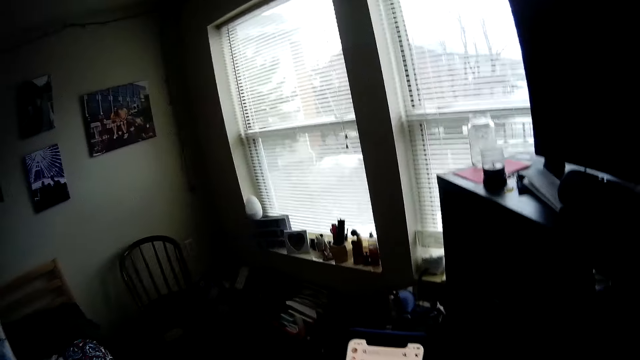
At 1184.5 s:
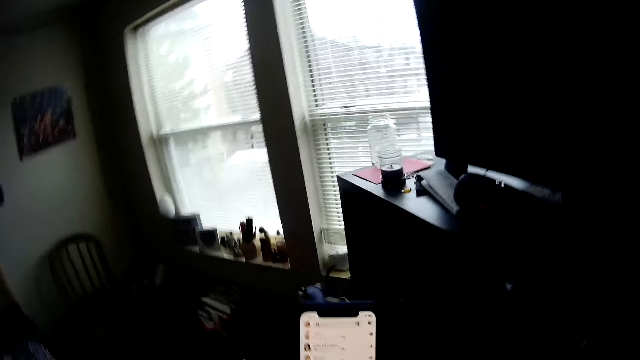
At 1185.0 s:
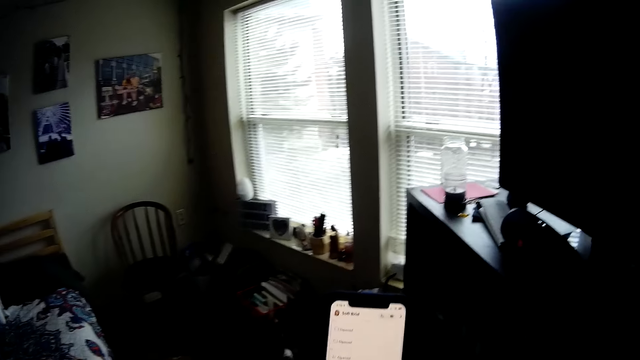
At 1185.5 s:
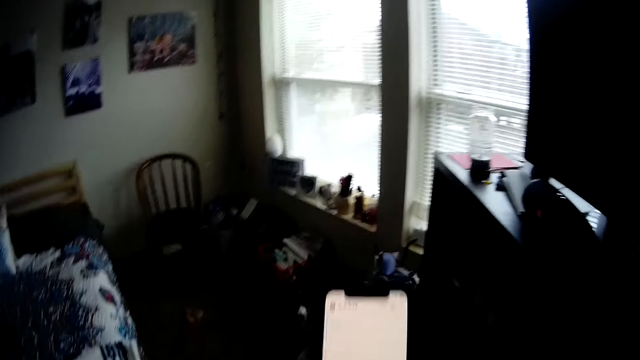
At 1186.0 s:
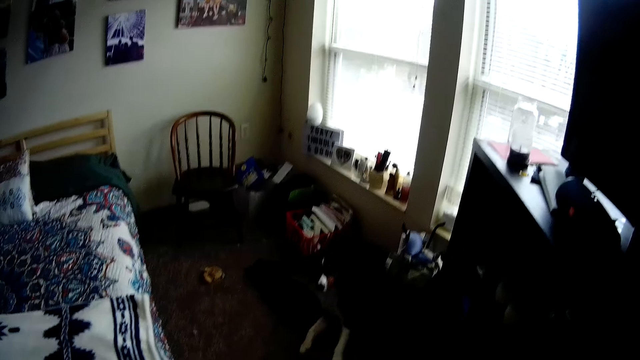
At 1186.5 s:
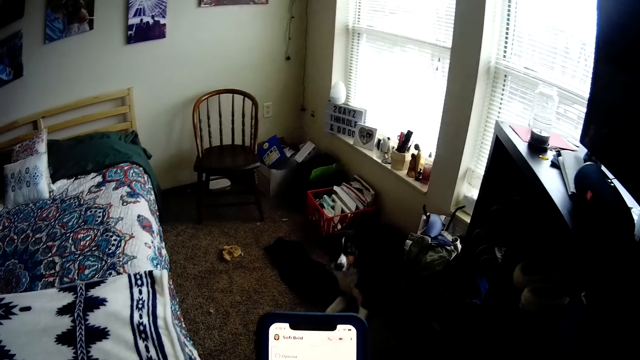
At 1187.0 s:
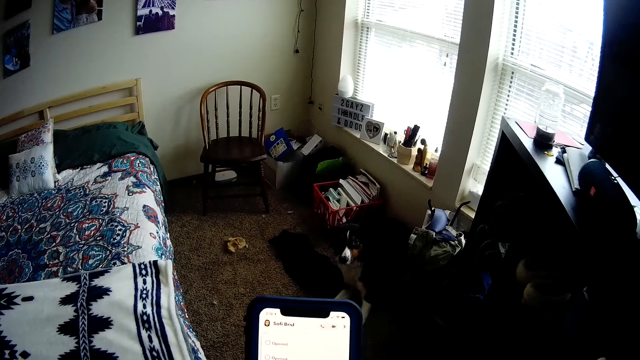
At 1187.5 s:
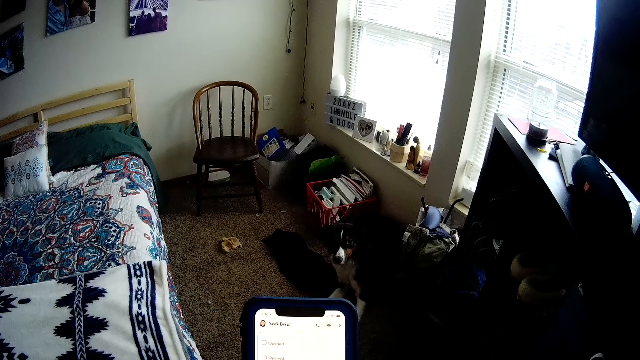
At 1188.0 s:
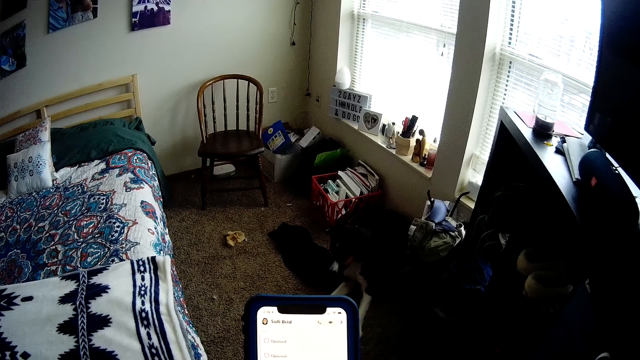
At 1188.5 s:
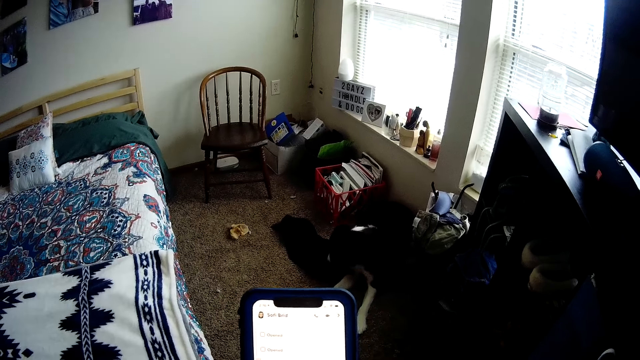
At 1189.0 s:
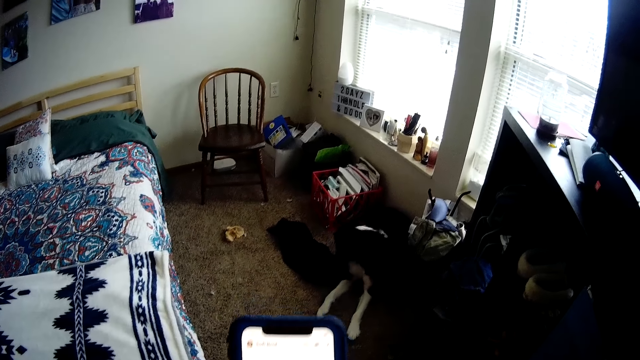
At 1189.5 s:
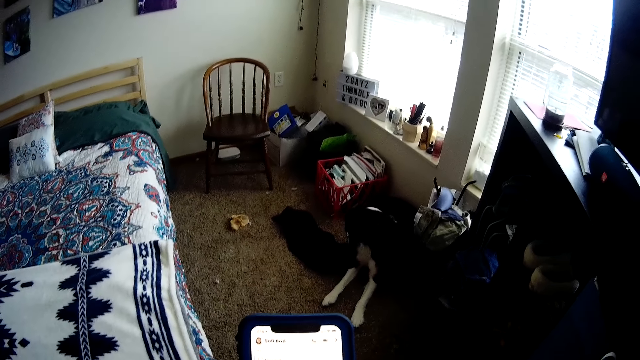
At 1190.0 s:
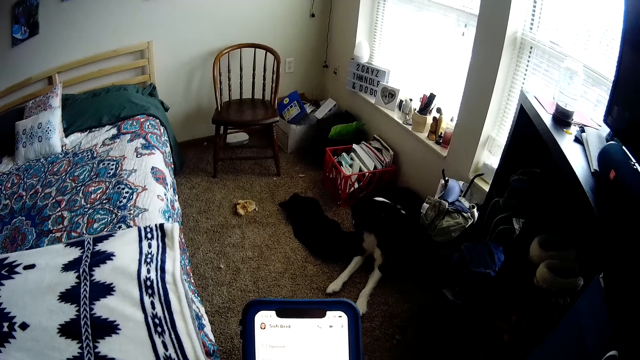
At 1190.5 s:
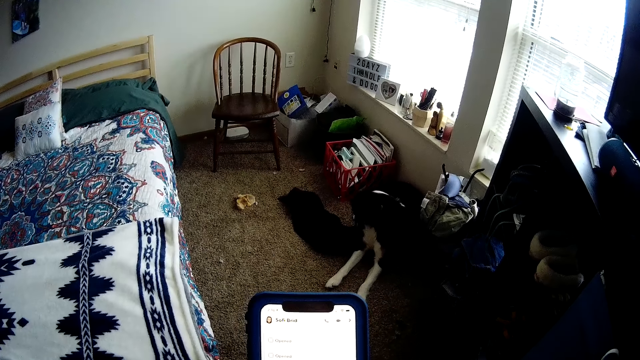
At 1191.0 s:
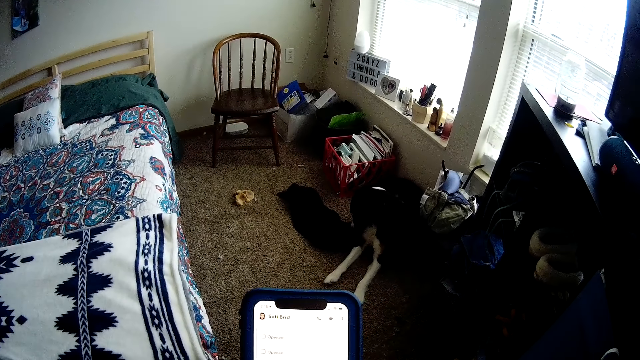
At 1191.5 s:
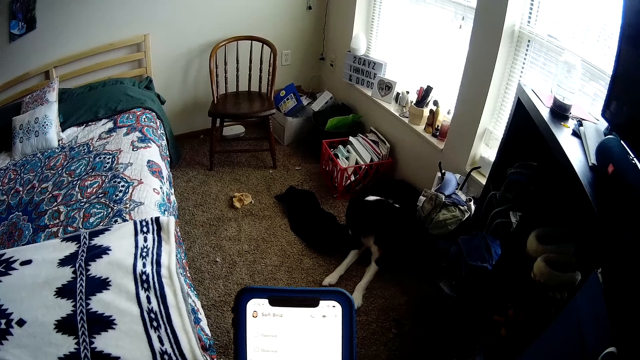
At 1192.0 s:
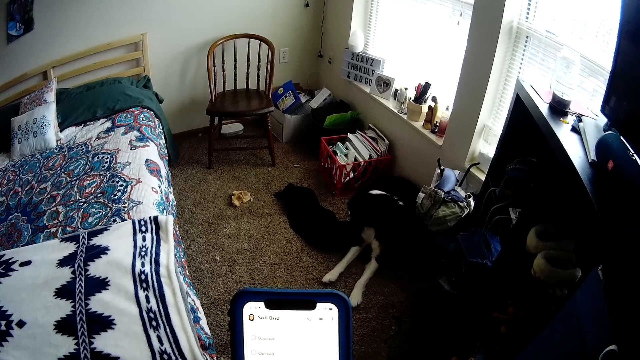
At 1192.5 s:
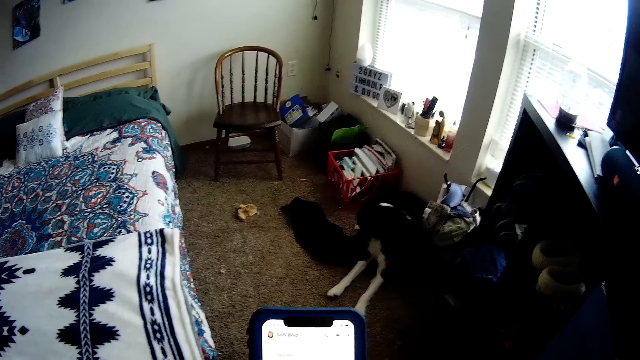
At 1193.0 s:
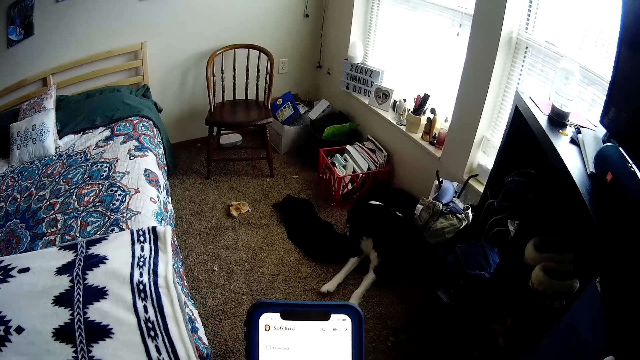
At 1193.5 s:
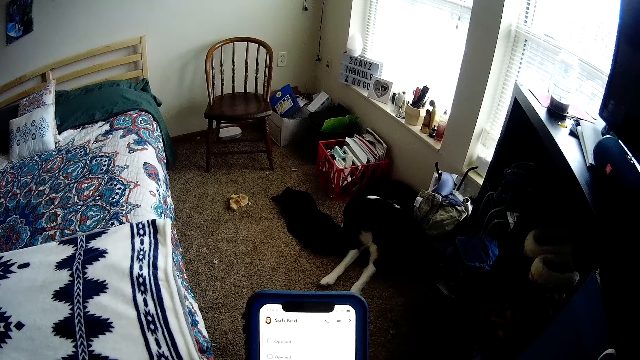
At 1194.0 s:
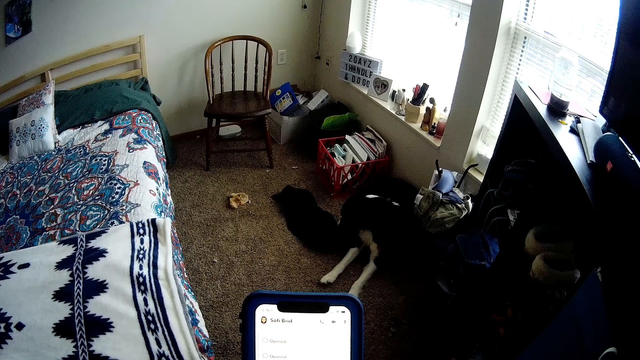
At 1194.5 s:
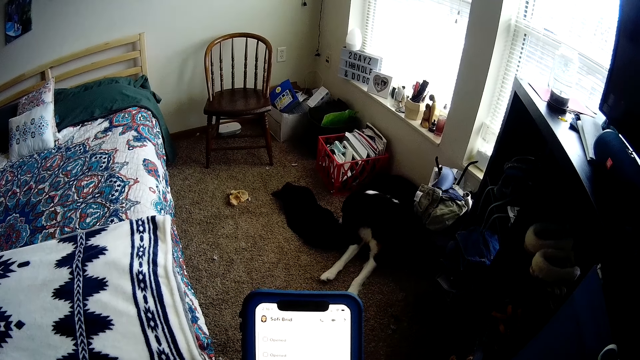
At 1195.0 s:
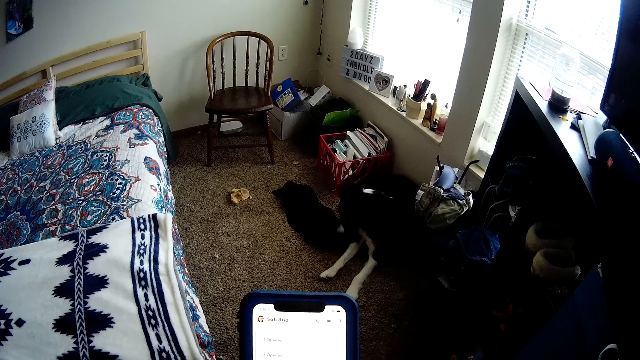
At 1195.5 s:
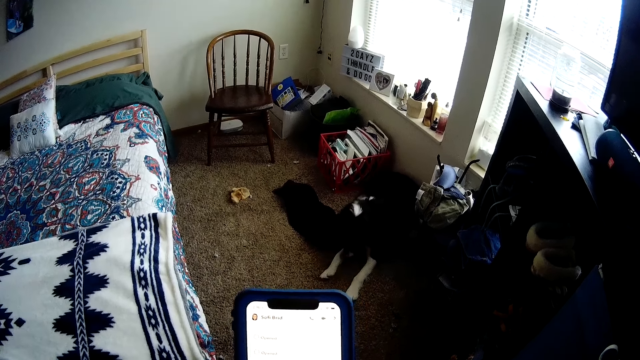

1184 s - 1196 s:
The camera wearer looks at the phone.

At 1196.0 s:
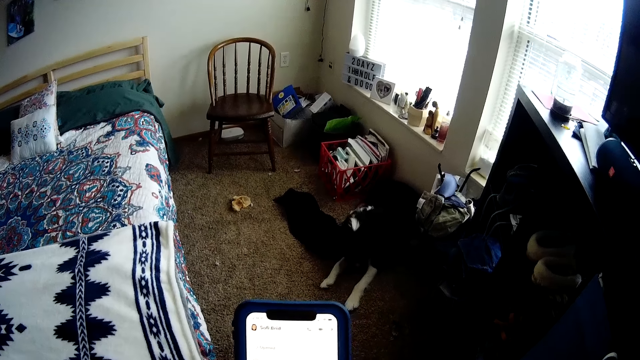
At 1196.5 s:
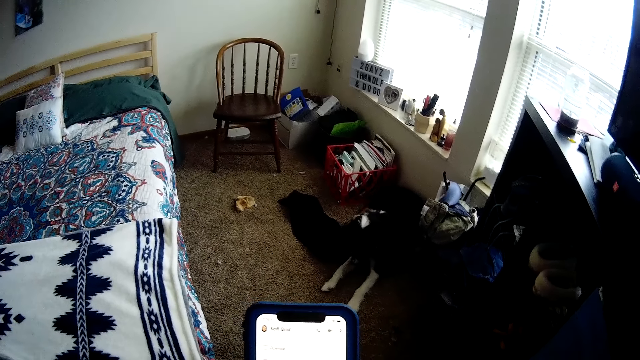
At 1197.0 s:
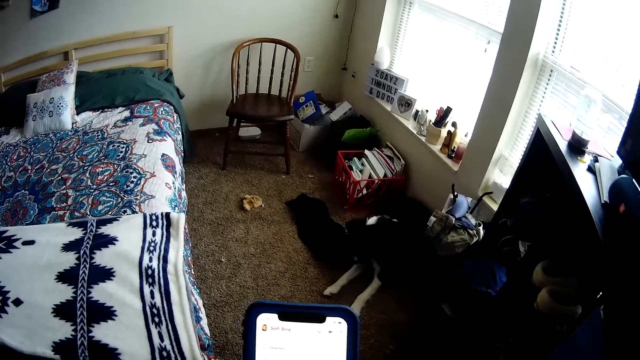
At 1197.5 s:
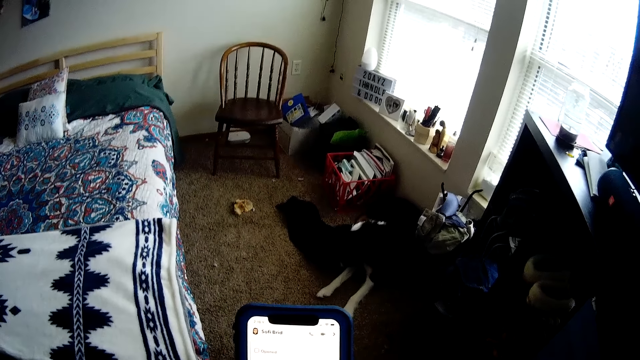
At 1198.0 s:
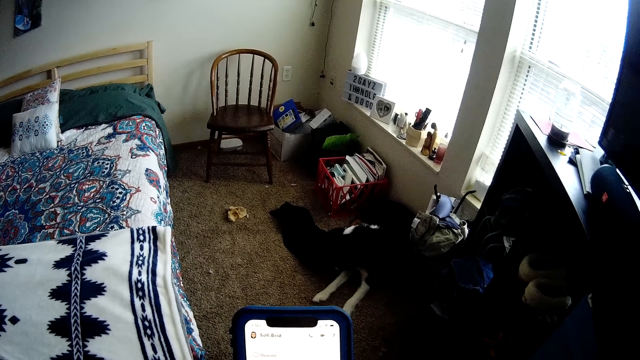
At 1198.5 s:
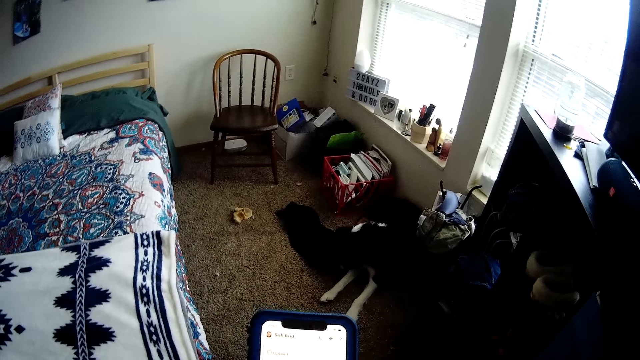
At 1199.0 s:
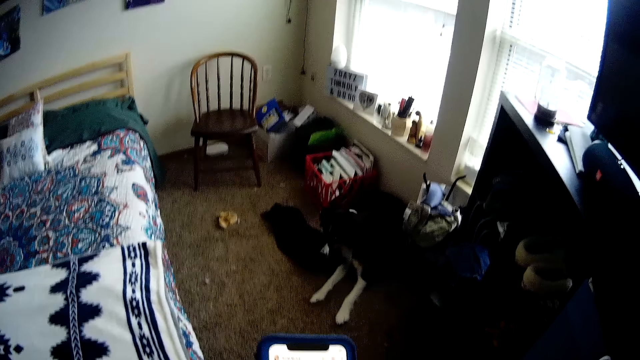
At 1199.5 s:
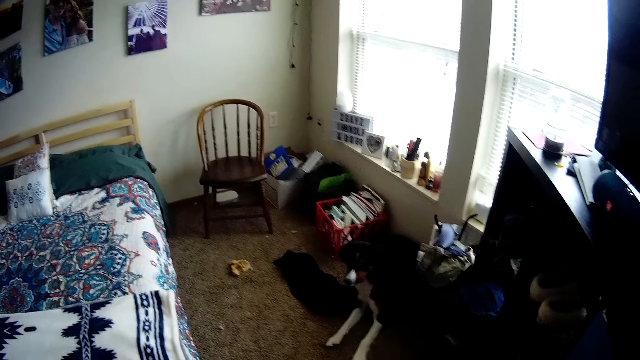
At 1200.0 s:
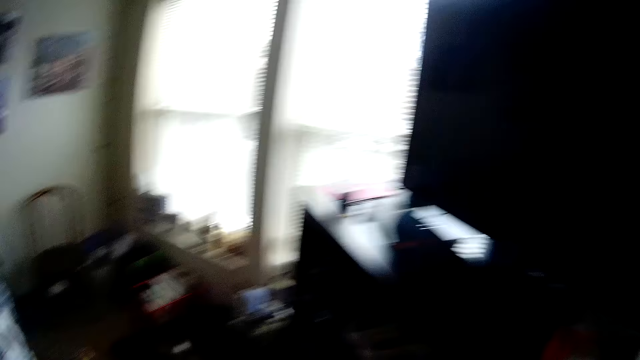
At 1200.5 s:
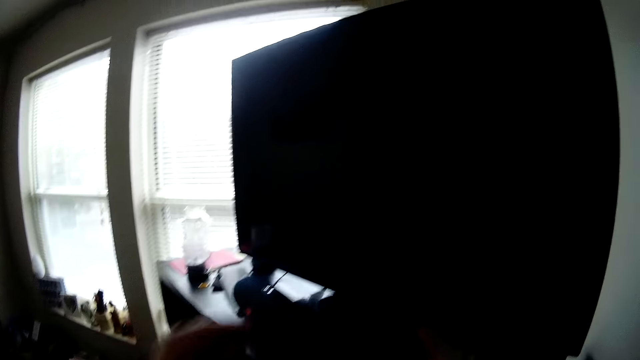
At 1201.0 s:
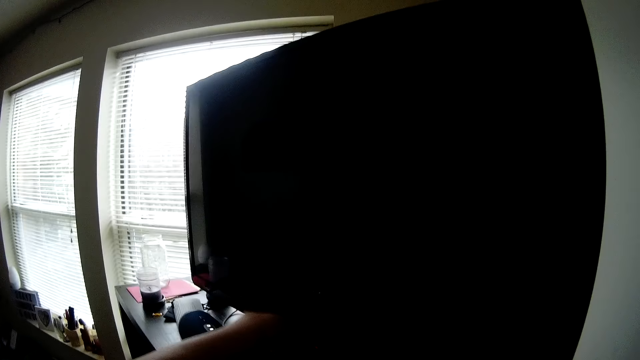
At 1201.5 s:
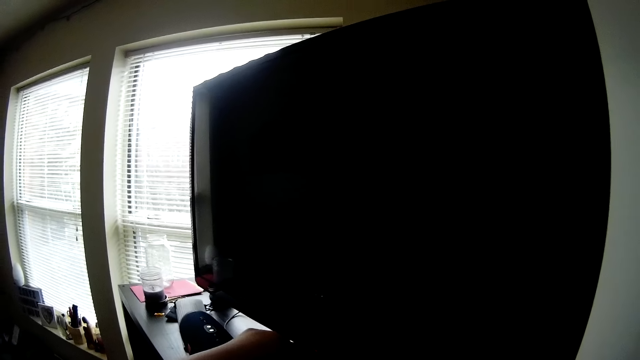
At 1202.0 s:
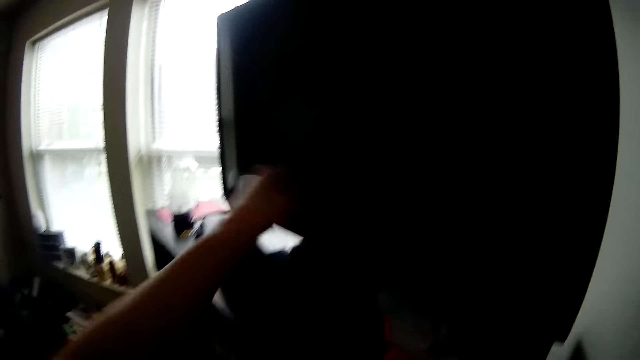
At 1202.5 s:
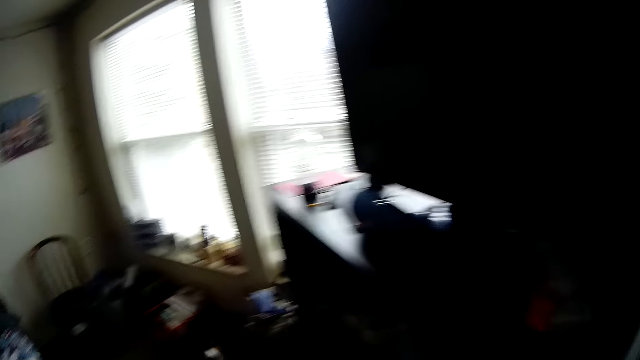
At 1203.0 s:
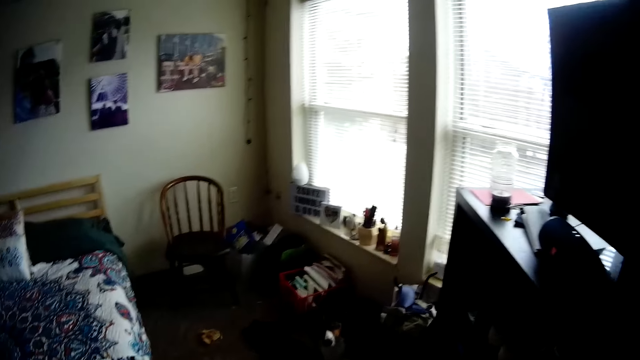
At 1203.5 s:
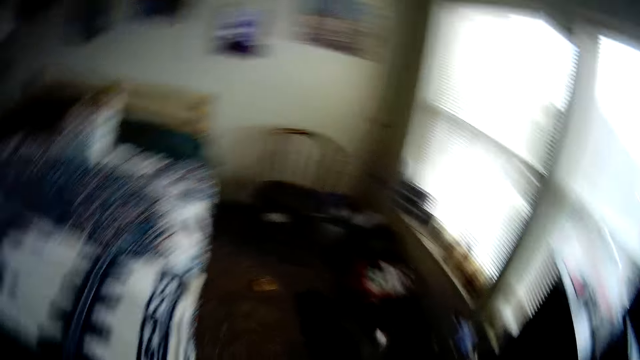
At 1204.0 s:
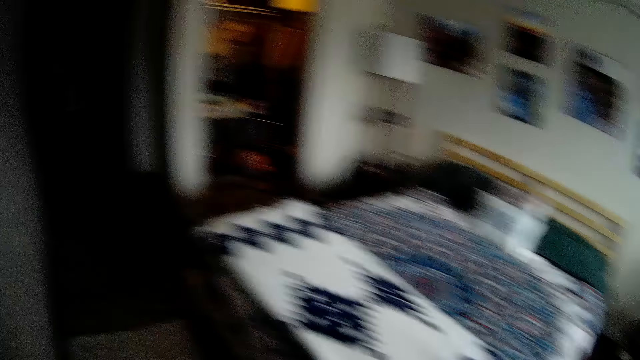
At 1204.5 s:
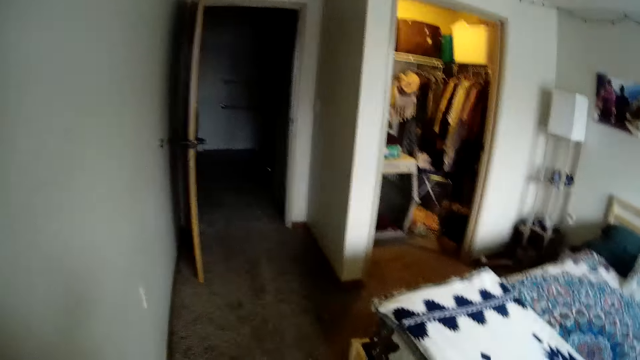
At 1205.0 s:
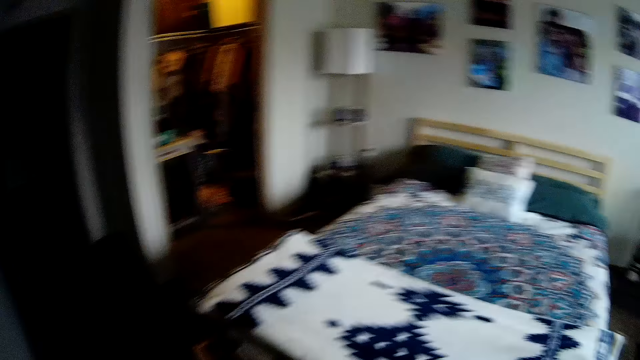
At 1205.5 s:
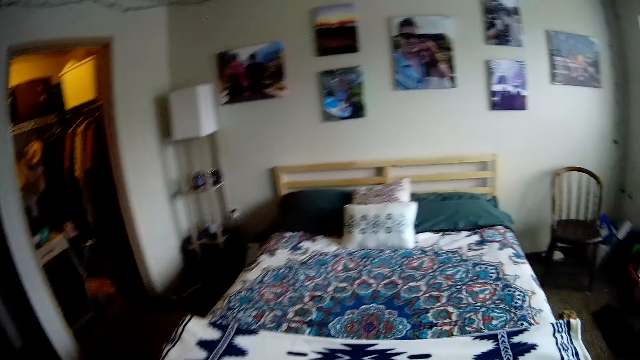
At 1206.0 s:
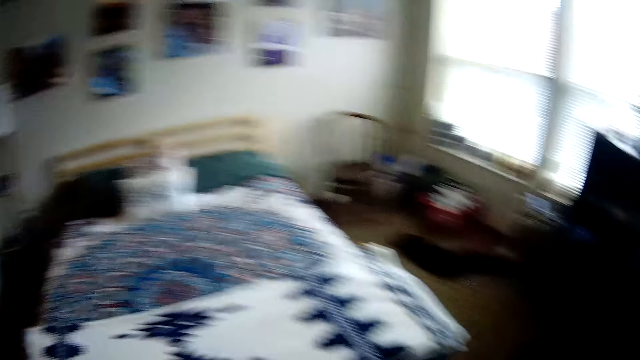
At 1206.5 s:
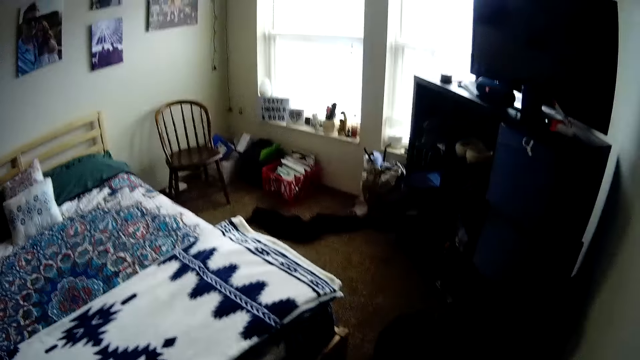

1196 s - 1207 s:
The camera wearer picks something on the television stand. They look around.
